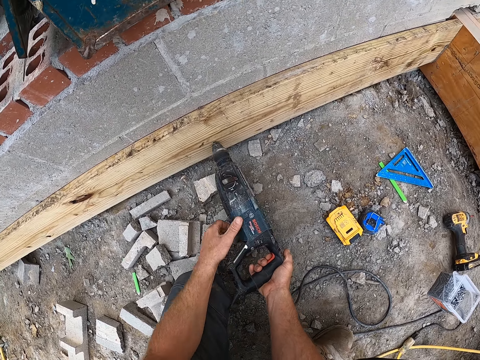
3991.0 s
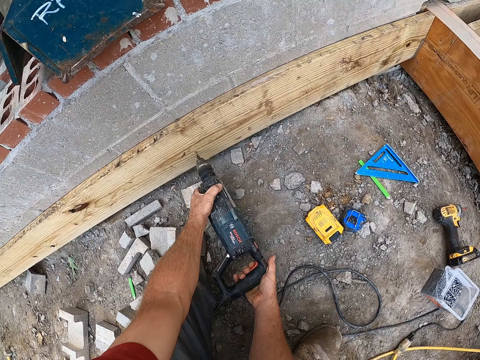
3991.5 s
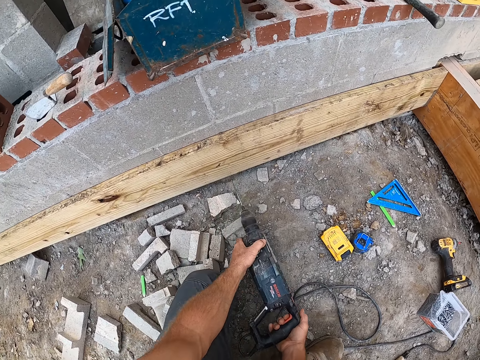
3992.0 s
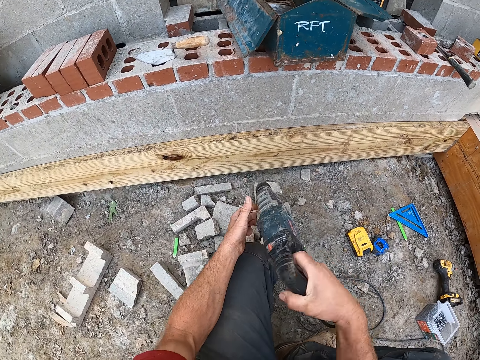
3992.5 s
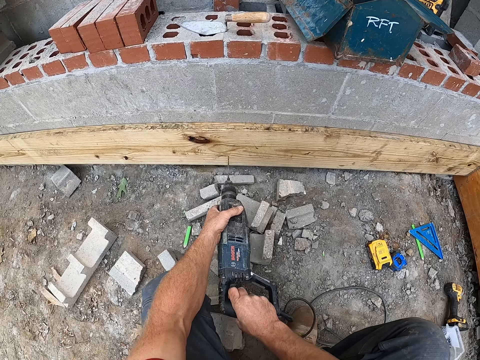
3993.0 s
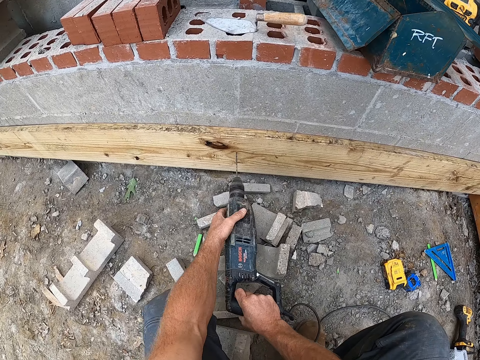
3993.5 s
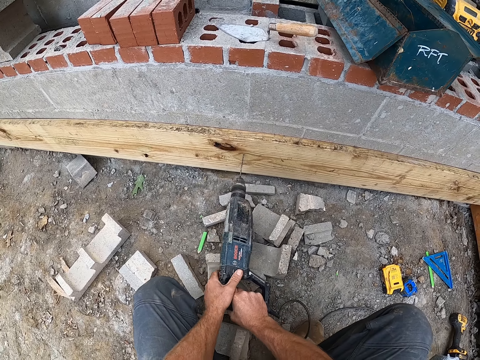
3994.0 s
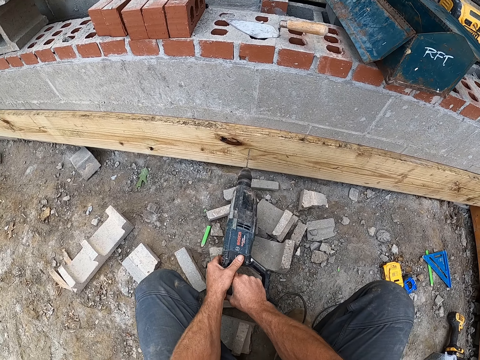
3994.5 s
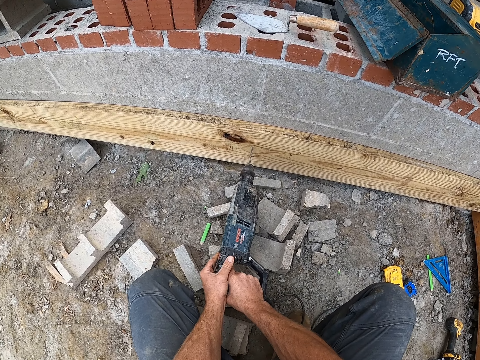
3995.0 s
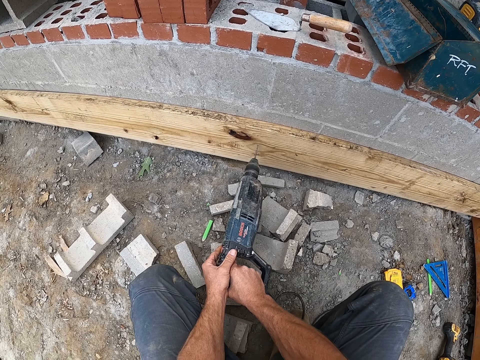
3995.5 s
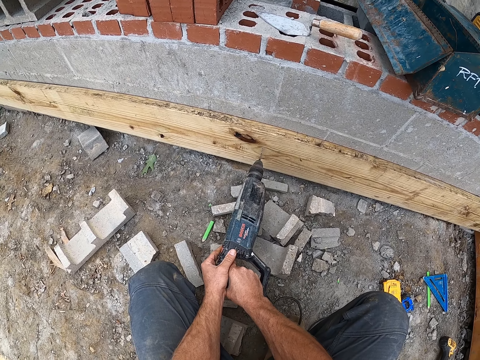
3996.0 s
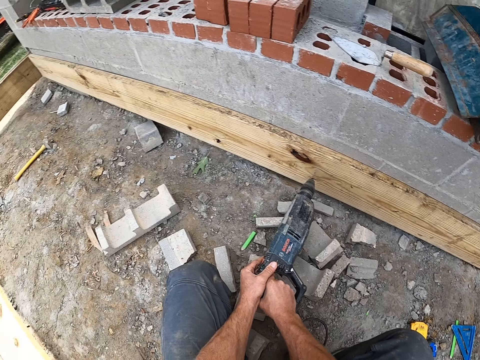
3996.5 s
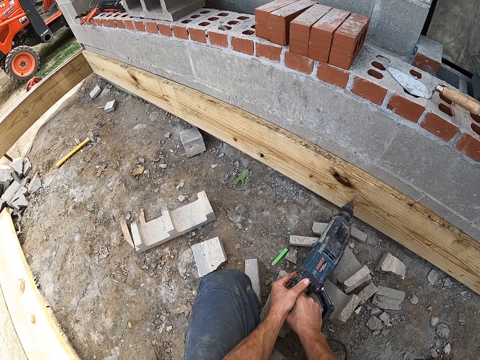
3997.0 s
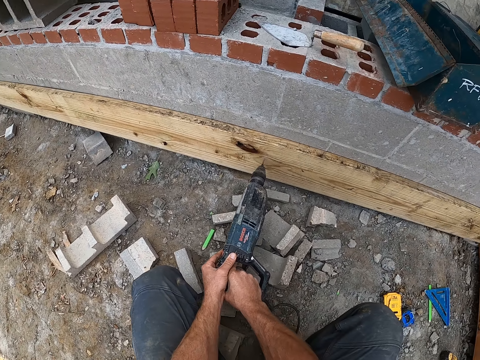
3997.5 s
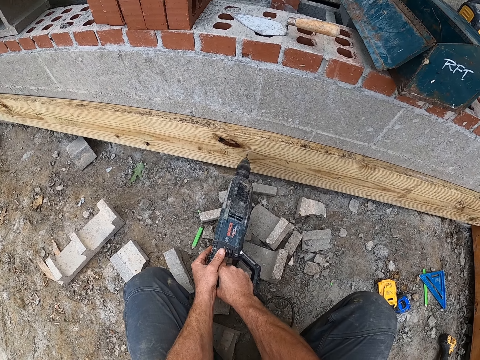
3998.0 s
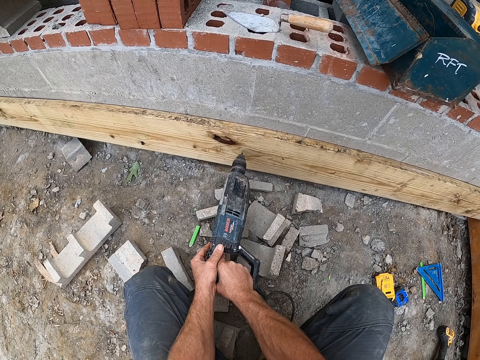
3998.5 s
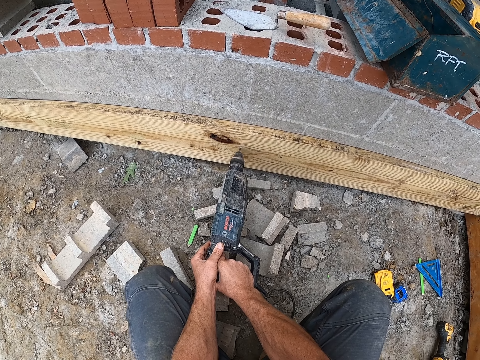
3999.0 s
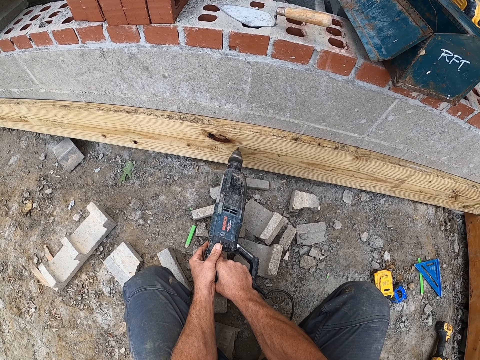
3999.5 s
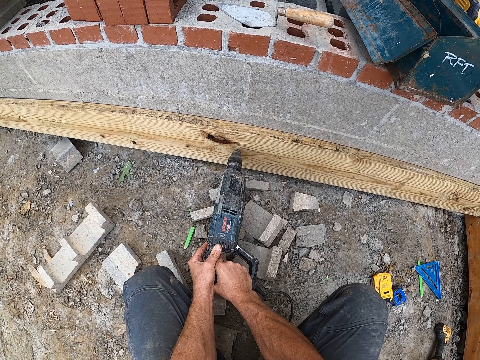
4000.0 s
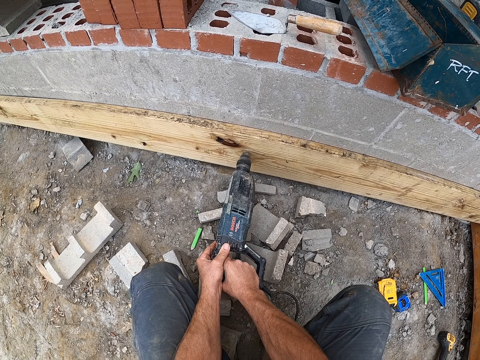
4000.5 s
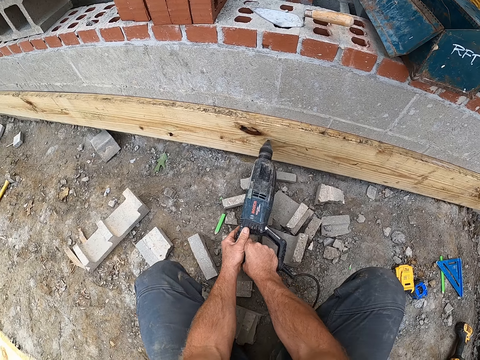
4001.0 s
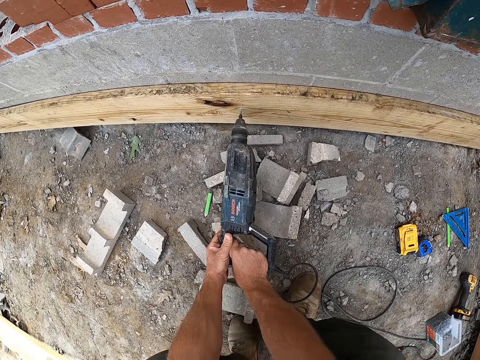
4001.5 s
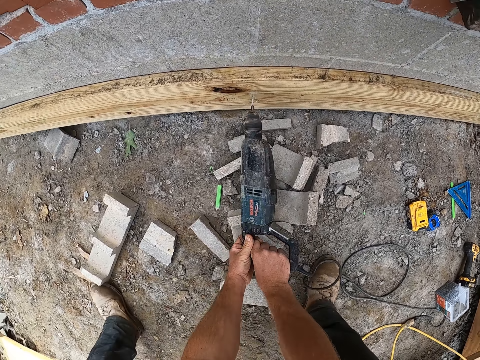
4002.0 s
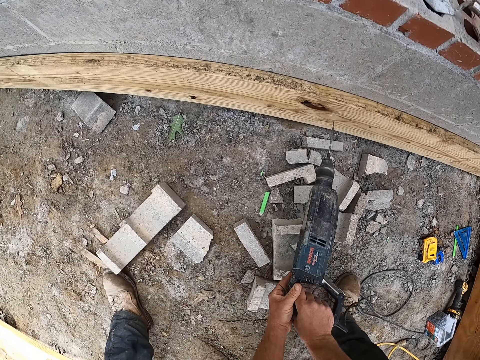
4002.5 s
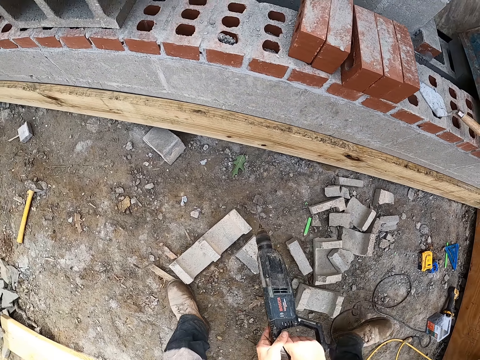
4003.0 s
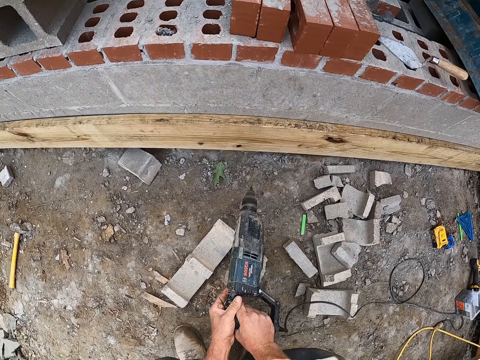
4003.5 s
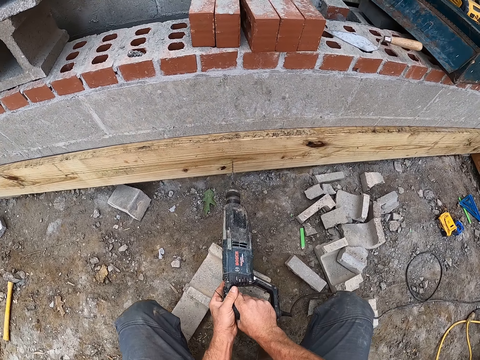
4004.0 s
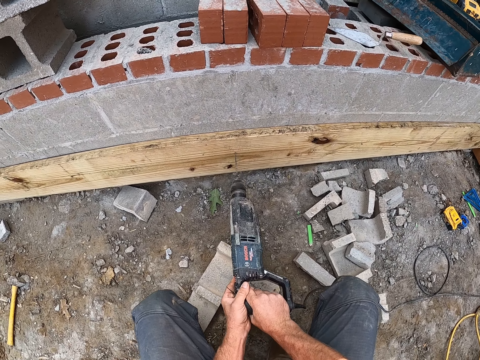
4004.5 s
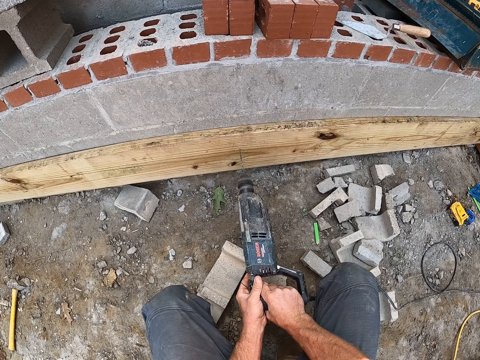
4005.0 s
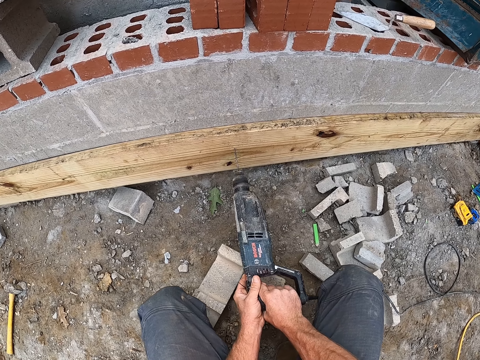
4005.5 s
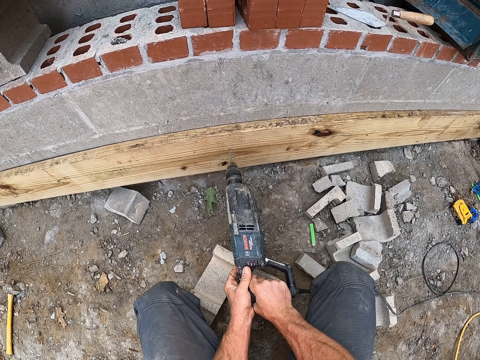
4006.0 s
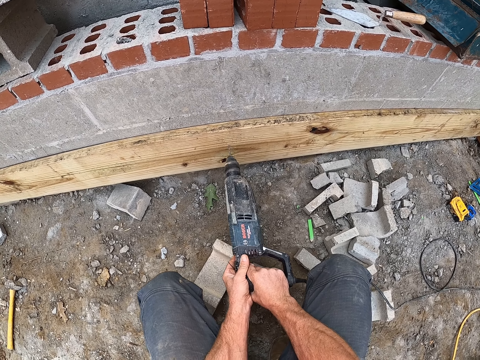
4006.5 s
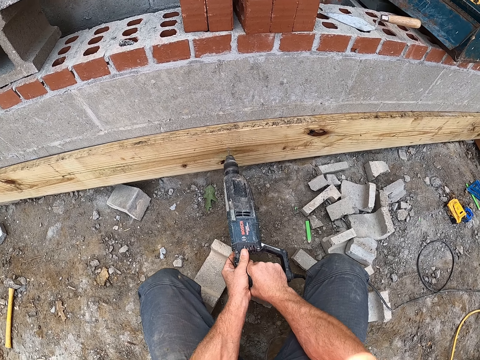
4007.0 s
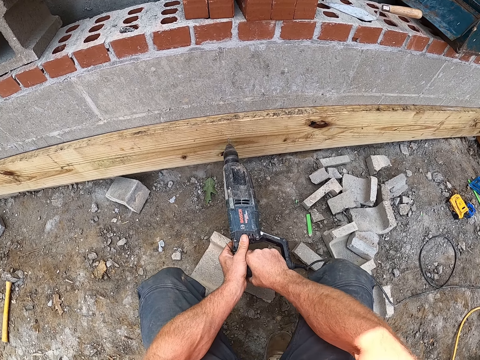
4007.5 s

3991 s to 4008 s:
The camera wearer removes the drilling machine on the plank. They drill another part of the plank with the drilling machine. They remove the drilling machine on the plank. They drill another part of the plank with the drilling machine.

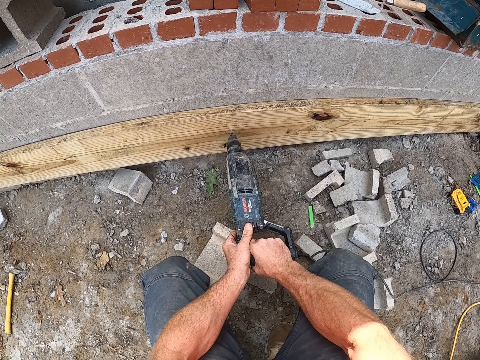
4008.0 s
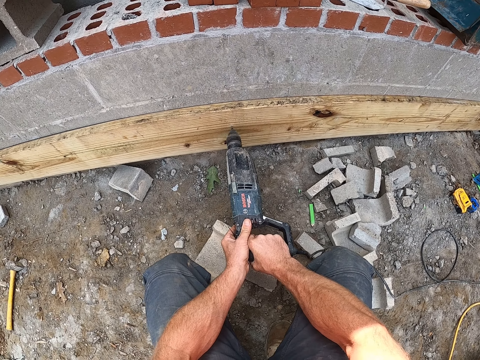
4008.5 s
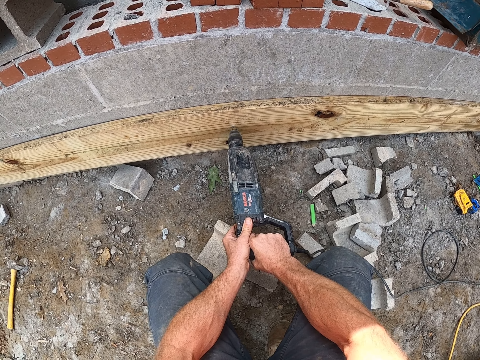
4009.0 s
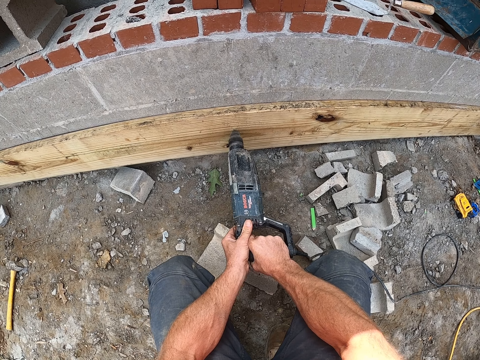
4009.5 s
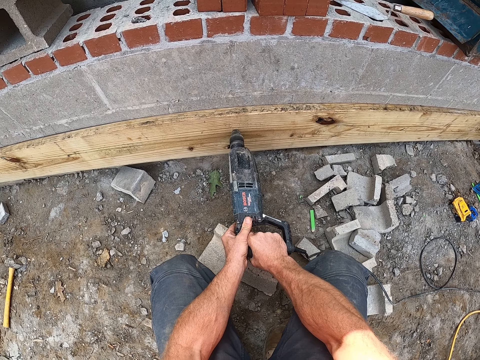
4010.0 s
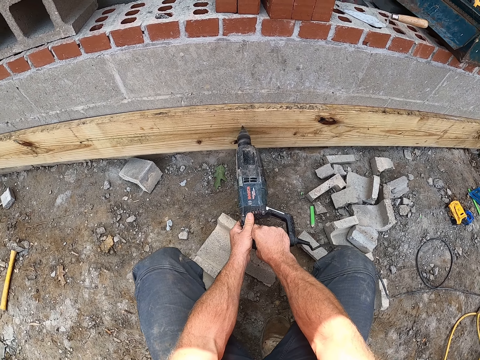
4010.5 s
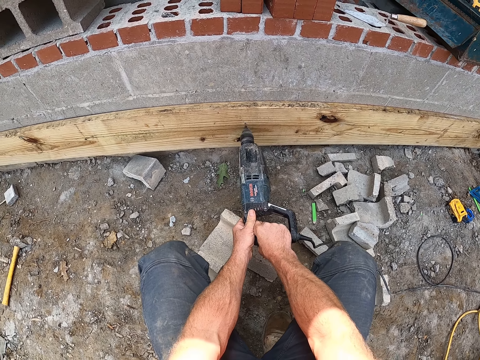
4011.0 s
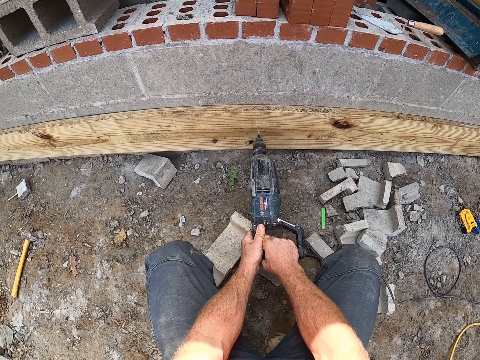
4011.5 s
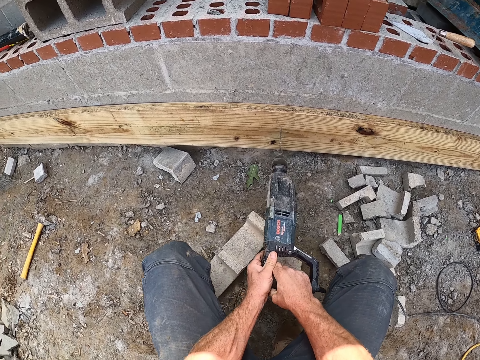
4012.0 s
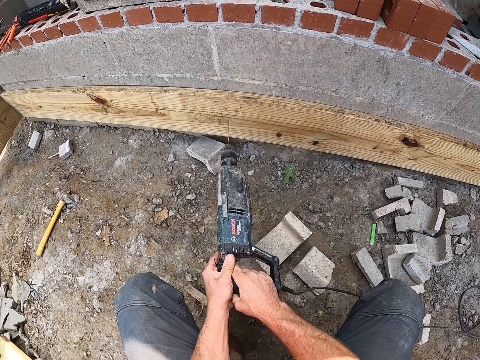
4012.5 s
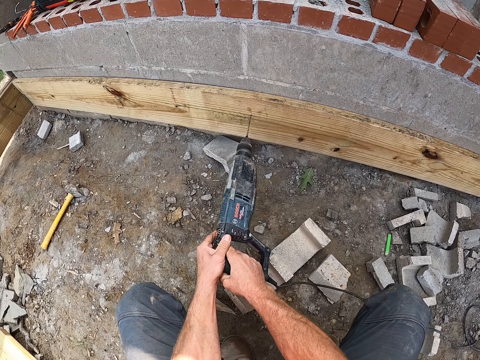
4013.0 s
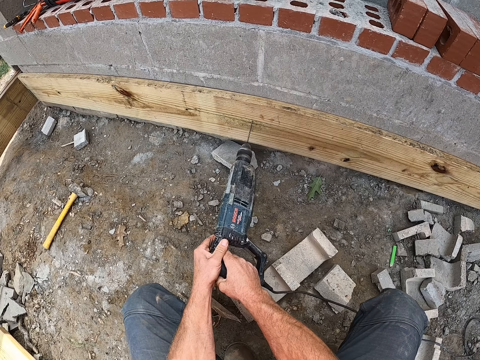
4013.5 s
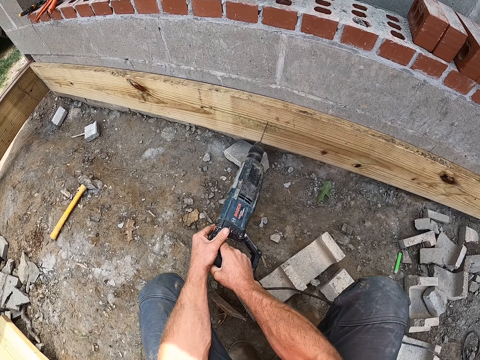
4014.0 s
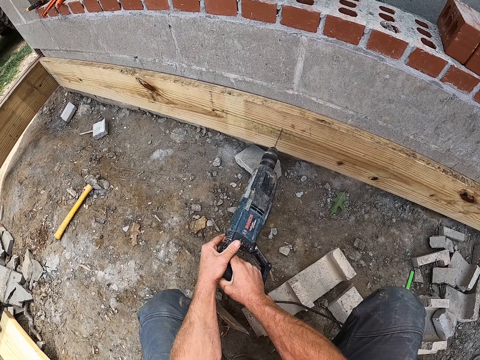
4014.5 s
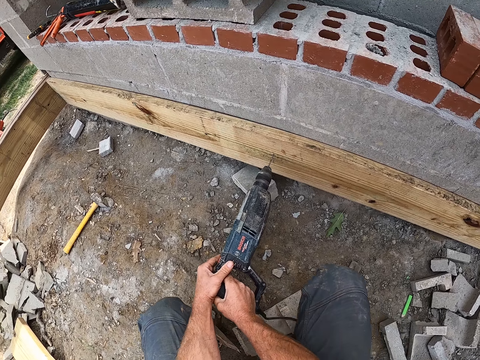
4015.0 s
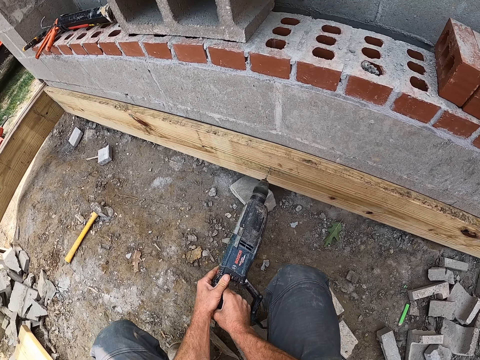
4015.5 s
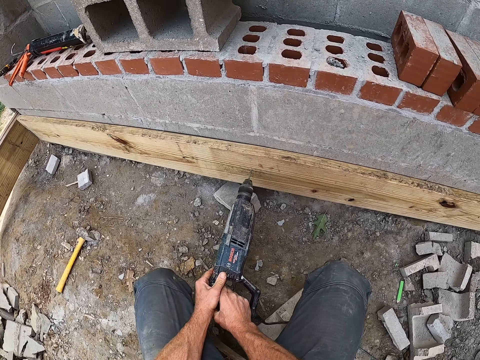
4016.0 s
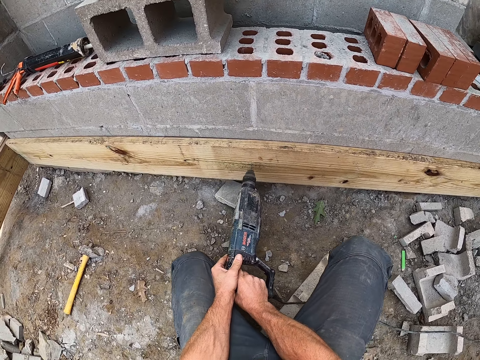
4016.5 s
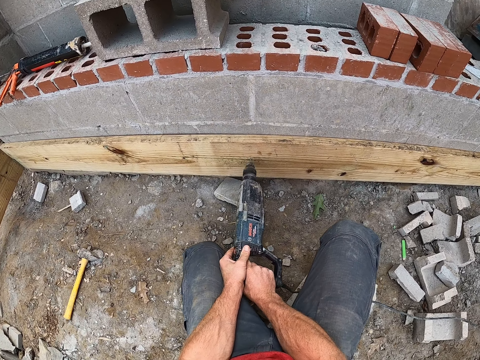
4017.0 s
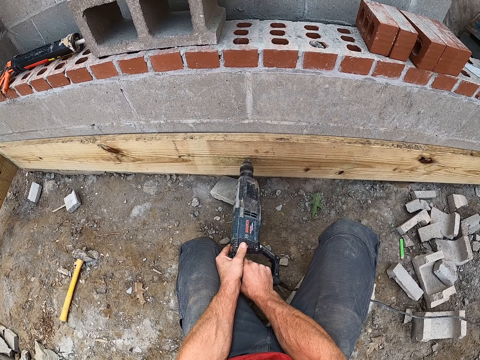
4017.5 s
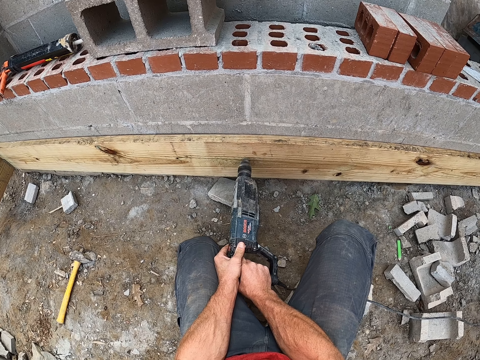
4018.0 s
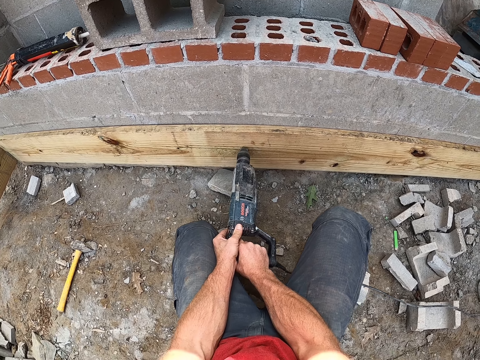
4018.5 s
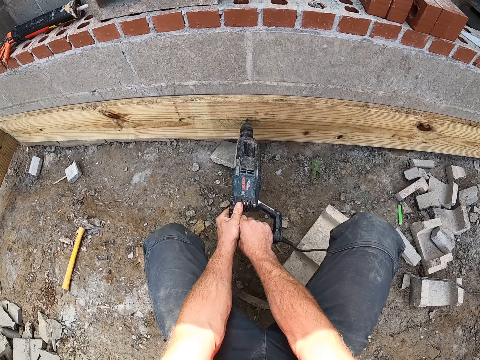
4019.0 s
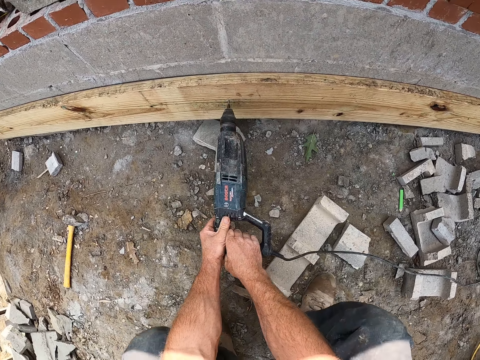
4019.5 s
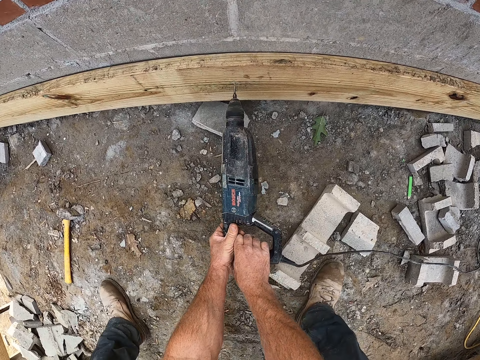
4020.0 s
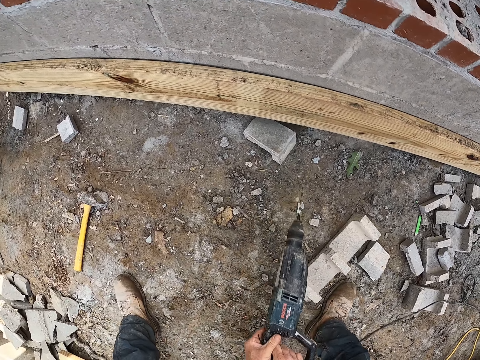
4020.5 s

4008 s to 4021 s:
The camera wearer removes the drilling machine on the plank. They drill another part of the plank with the drilling machine. They remove the drilling machine on the plank.
